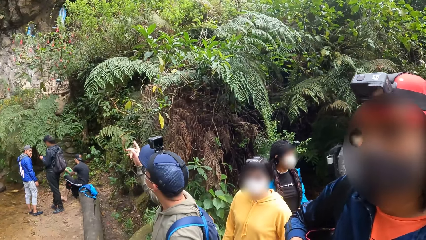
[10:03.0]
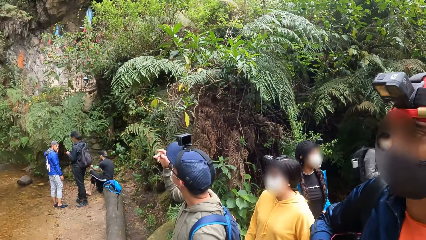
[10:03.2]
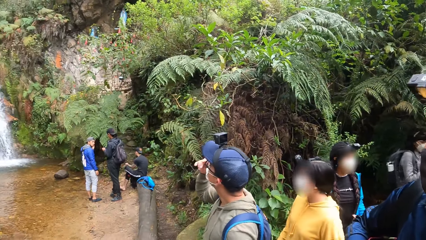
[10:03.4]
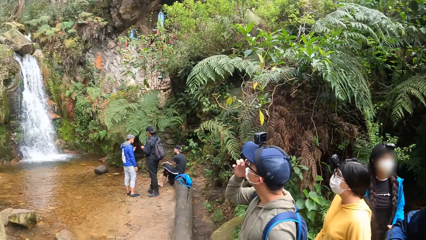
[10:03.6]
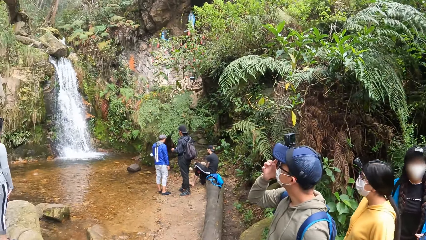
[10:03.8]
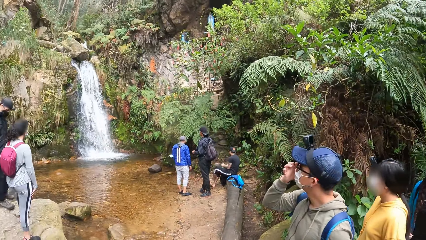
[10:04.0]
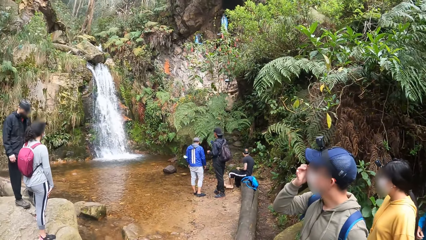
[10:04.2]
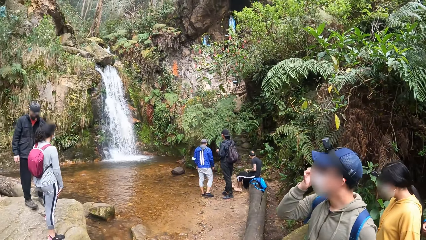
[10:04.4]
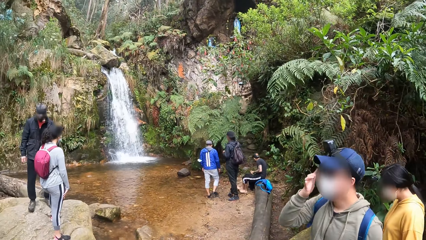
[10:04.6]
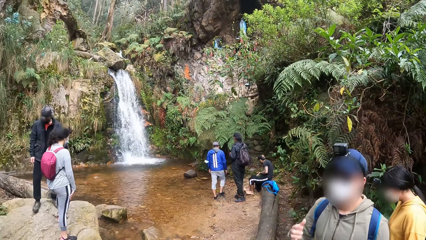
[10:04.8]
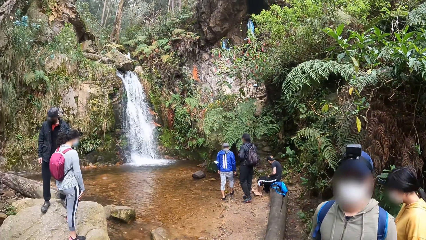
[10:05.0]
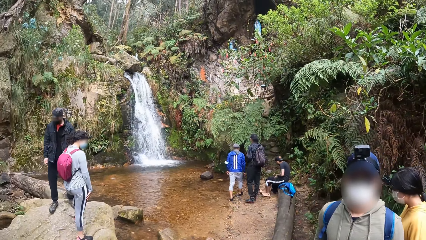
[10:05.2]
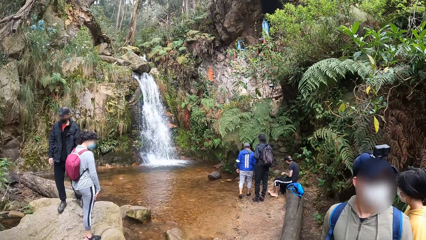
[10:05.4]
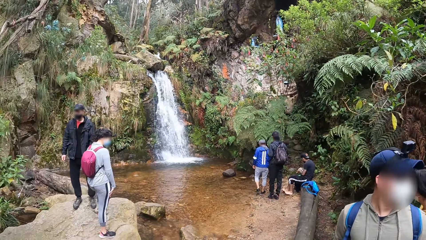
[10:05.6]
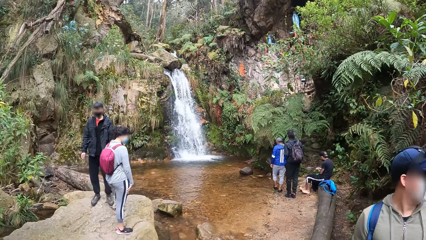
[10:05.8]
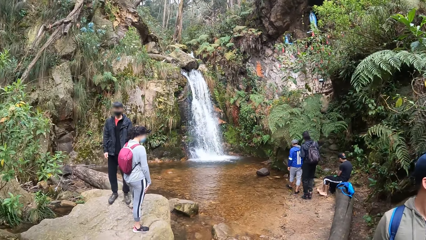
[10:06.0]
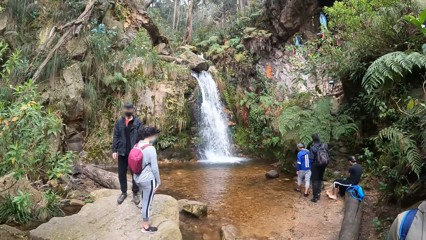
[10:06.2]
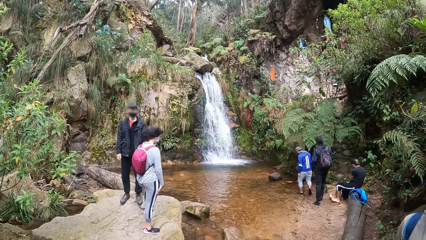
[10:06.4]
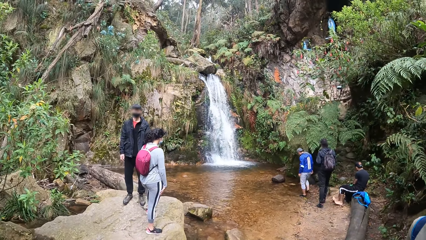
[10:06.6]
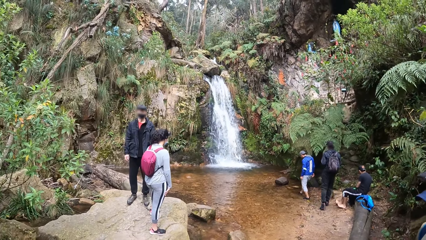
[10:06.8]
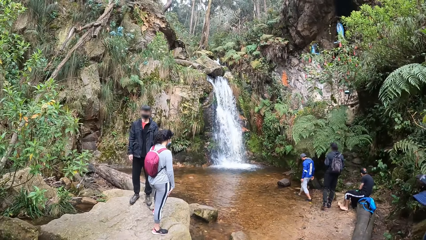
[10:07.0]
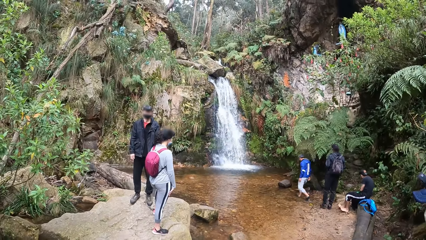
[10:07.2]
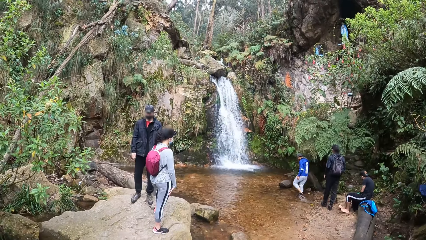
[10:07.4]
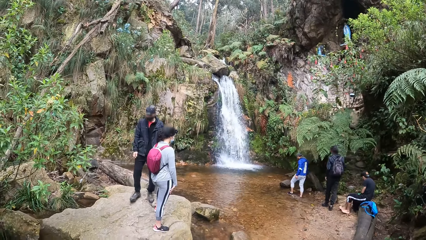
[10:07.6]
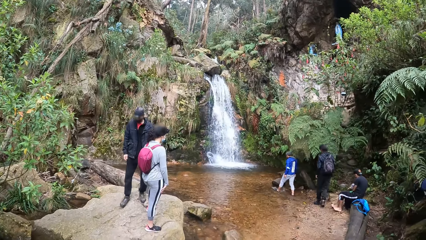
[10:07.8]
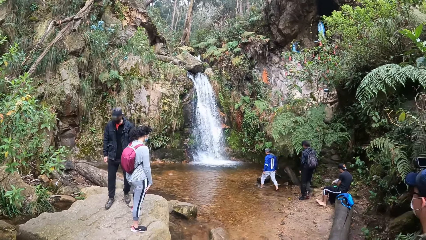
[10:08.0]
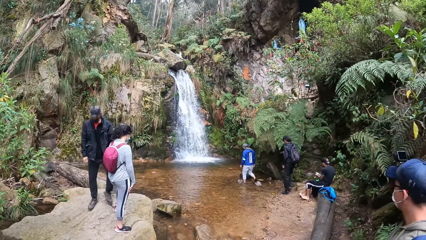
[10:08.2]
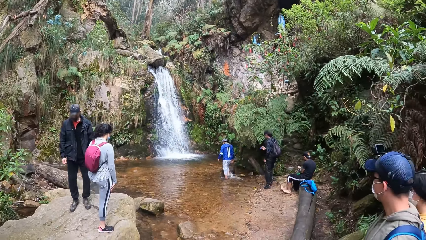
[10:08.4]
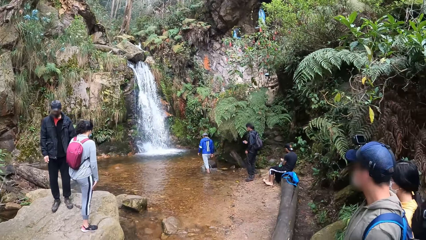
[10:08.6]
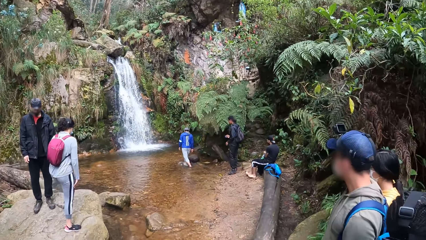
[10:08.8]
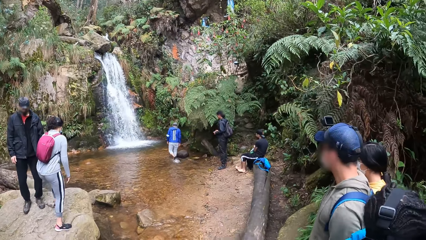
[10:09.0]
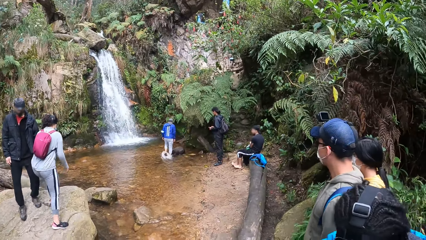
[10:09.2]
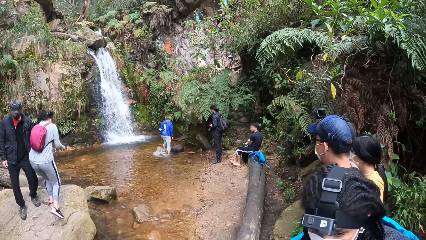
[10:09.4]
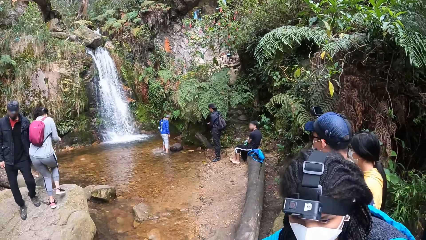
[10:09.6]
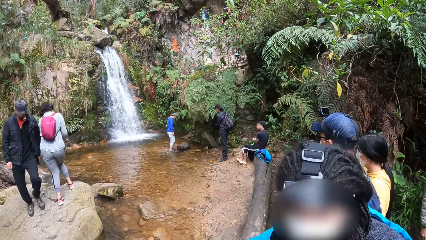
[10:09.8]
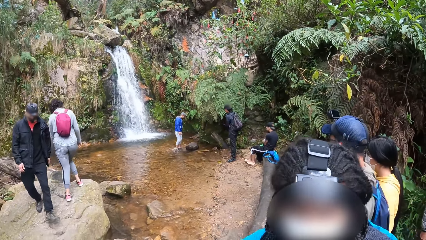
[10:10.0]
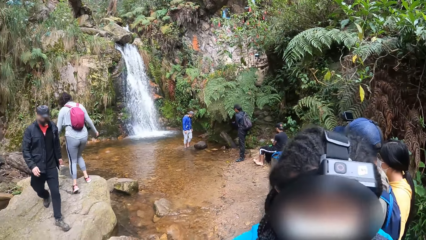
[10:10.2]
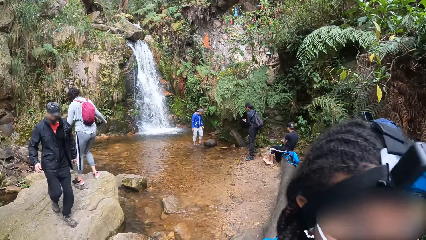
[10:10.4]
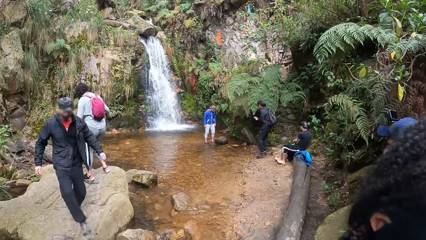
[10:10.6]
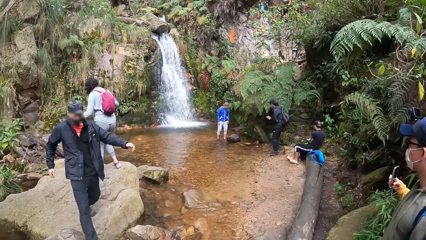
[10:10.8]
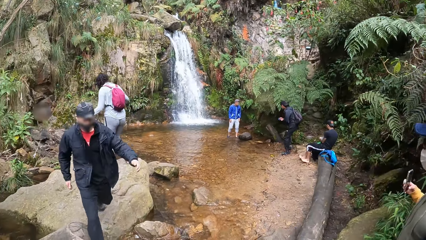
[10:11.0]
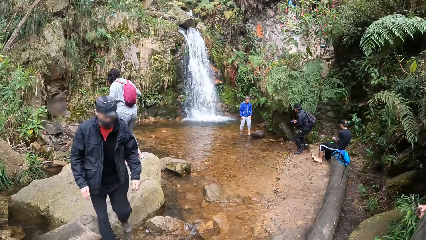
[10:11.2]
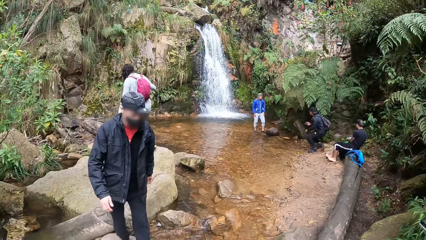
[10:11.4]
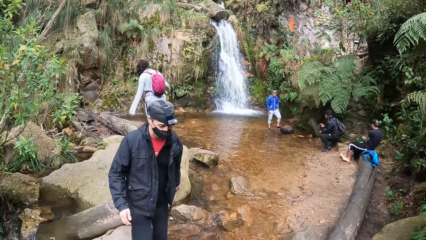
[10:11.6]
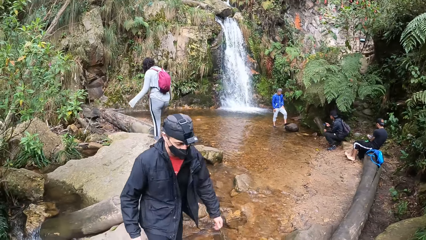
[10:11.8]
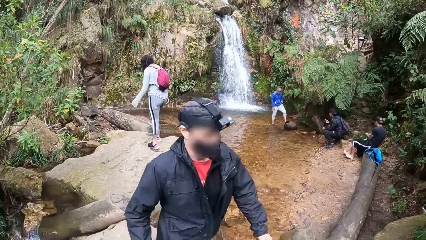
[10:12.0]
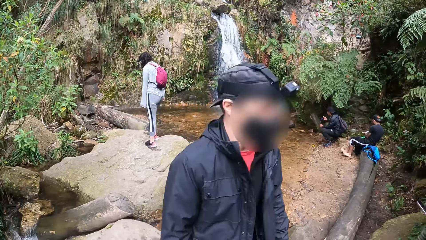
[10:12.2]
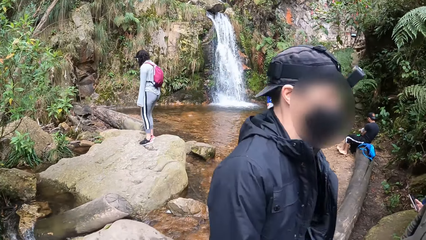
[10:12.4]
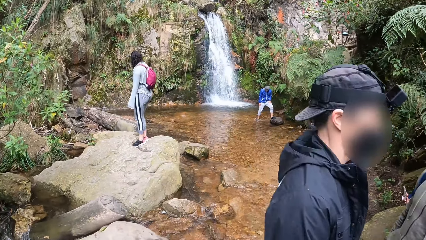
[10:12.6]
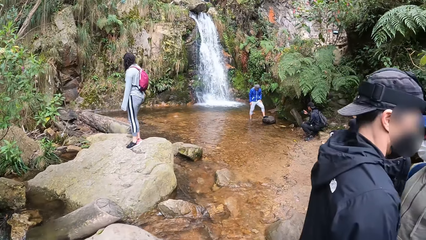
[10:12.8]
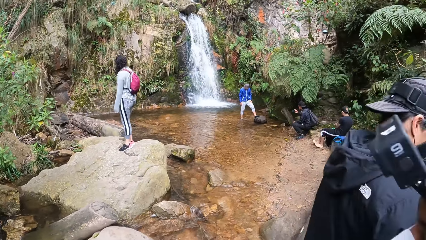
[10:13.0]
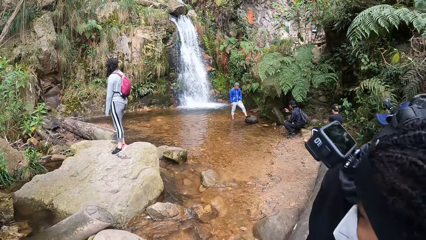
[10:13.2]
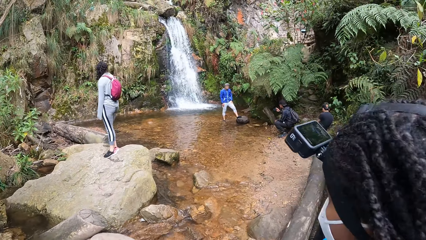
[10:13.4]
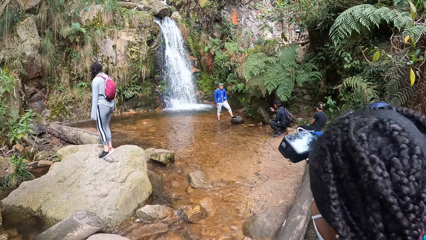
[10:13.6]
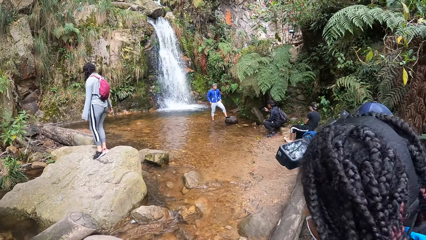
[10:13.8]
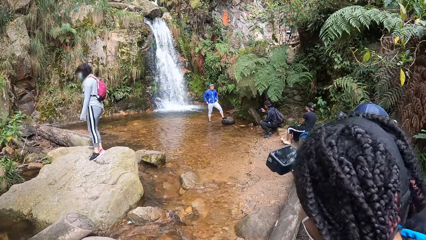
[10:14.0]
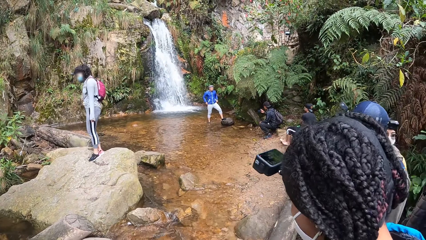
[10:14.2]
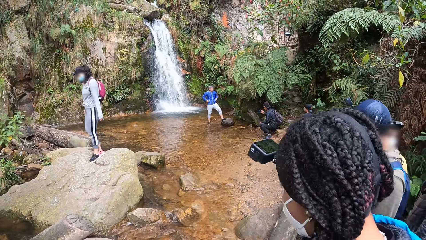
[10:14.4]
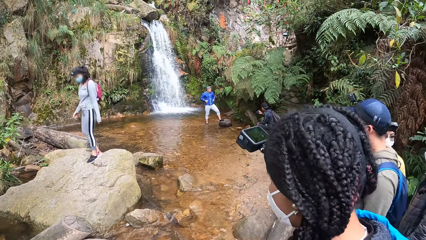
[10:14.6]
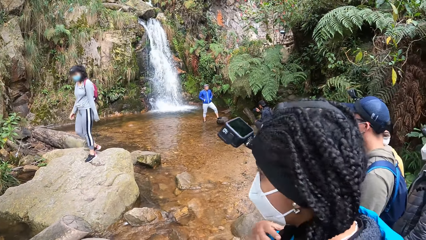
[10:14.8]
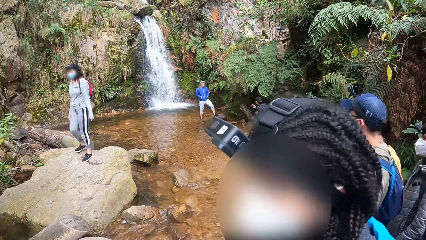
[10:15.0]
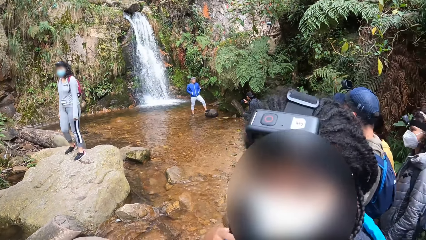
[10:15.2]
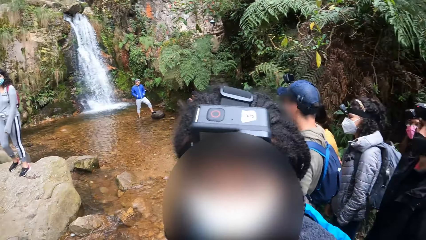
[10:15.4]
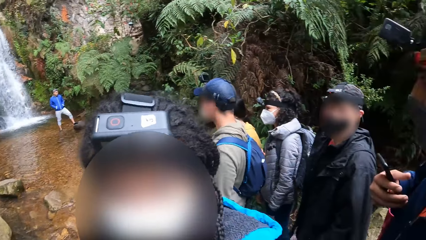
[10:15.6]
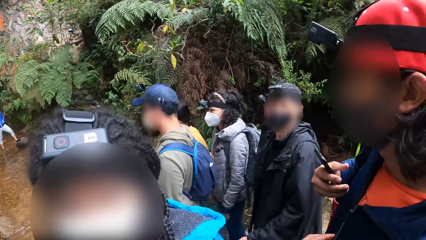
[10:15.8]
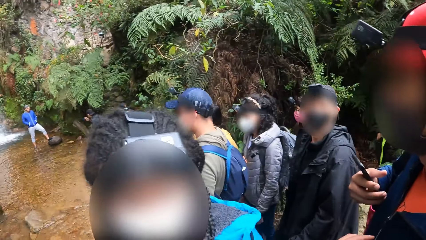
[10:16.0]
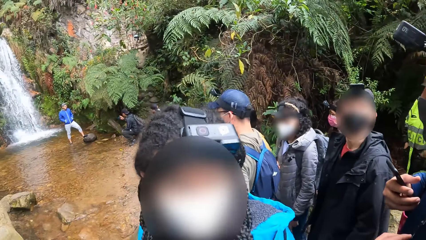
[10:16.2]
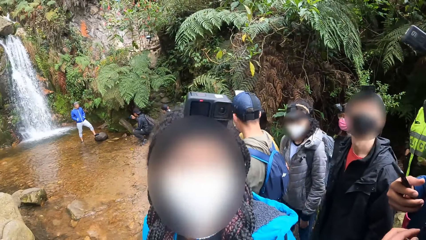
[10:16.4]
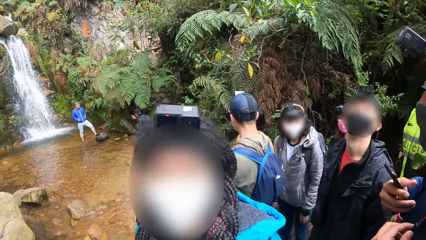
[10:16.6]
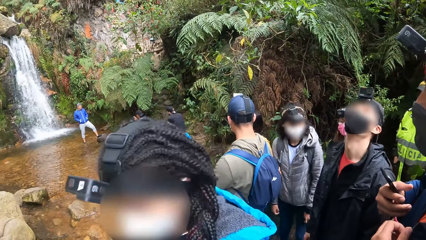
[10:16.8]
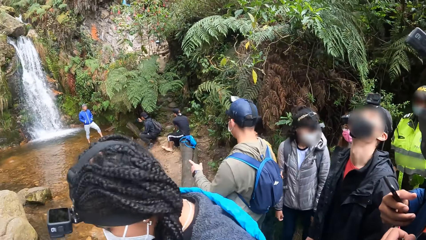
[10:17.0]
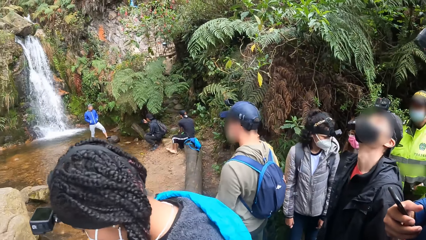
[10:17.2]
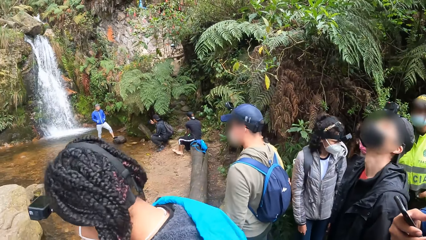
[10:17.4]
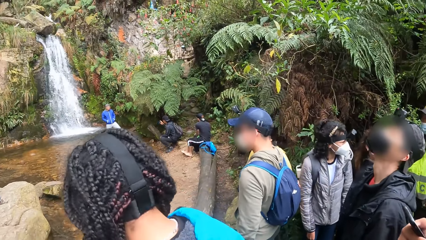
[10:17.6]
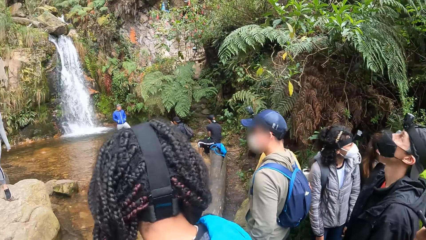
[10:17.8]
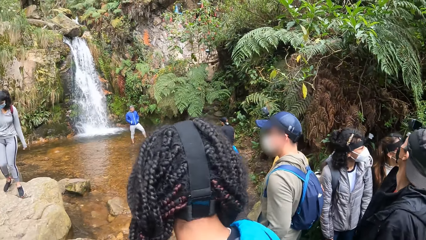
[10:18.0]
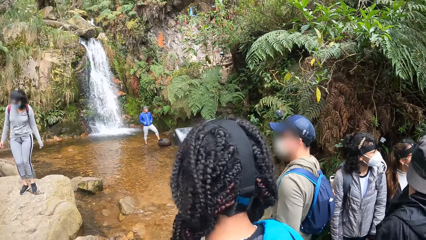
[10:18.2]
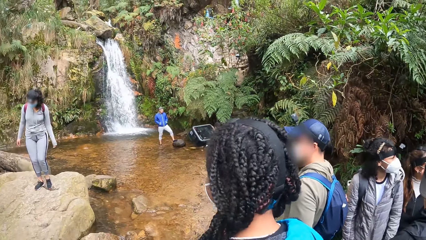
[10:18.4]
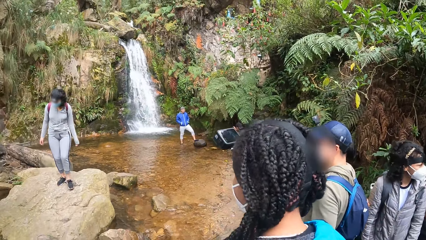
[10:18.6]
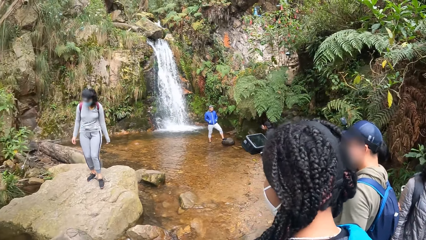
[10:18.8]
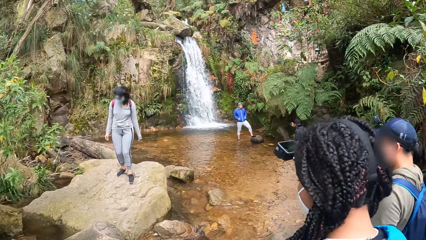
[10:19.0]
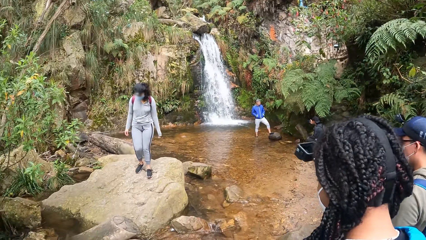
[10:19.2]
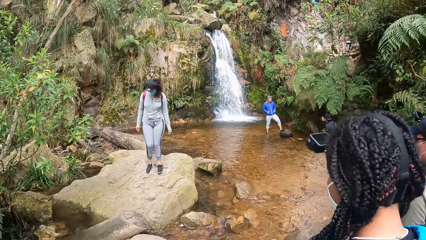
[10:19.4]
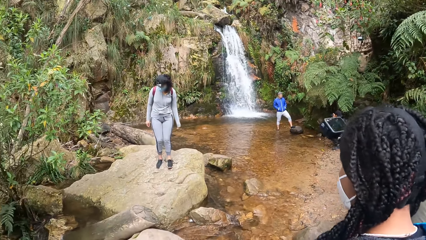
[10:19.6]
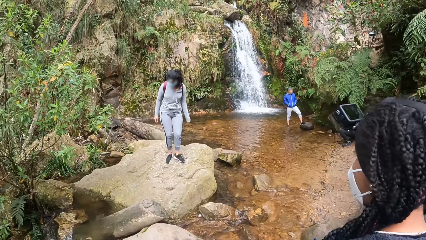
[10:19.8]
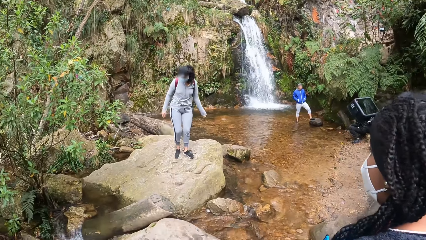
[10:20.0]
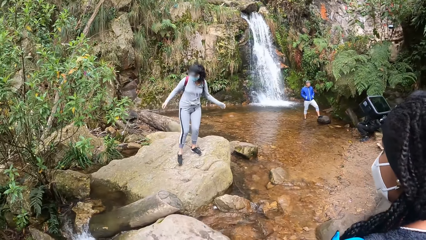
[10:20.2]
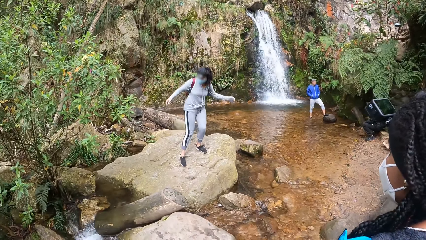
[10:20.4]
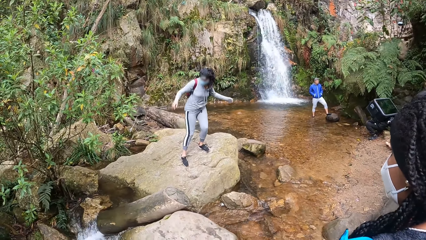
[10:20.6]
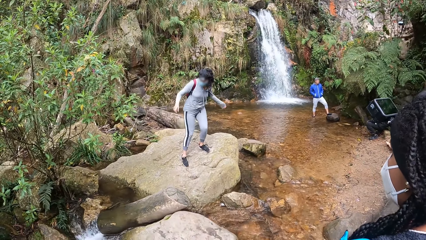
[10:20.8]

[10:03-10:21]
The camera wearer lifts up his hand. He looks around a waterfall. The man steps down from the rock. A lady interacts with the camera wearer. The man walks towards the camera wearer. The camera wearer looks around the waterfall. The lady interacts with the camera wearer. The camera wearer looks around the waterfall.
